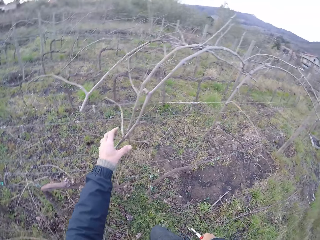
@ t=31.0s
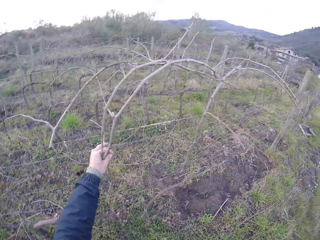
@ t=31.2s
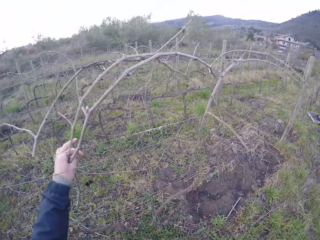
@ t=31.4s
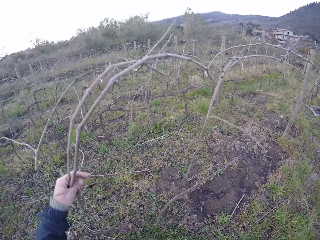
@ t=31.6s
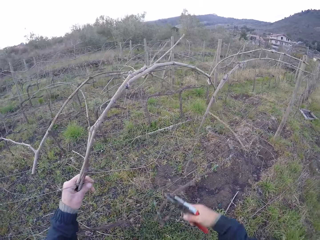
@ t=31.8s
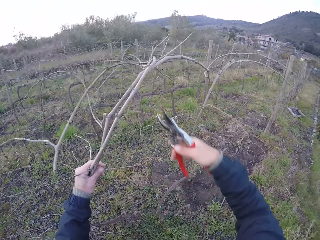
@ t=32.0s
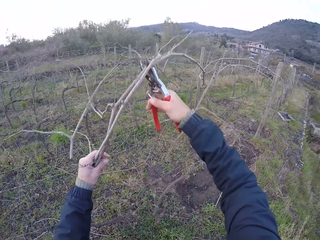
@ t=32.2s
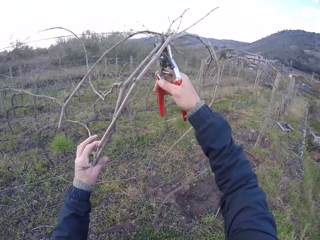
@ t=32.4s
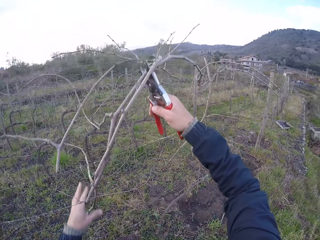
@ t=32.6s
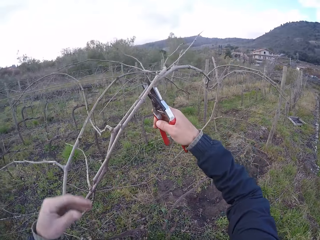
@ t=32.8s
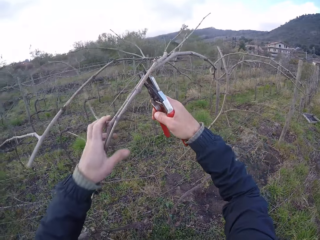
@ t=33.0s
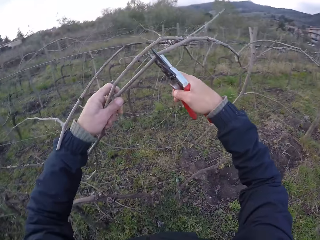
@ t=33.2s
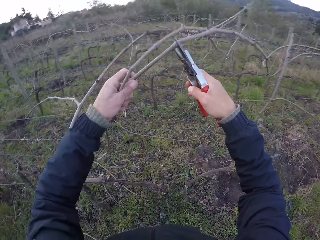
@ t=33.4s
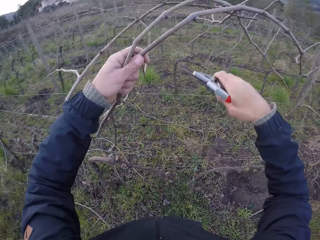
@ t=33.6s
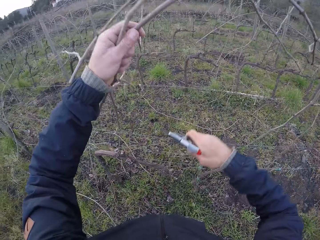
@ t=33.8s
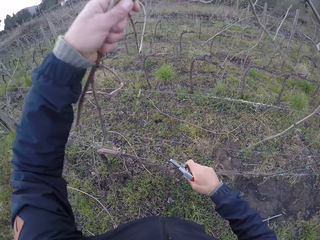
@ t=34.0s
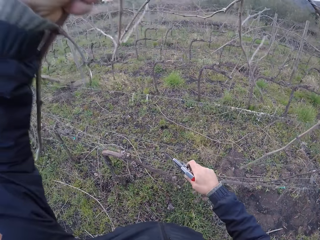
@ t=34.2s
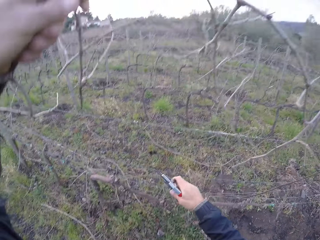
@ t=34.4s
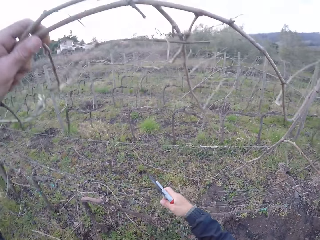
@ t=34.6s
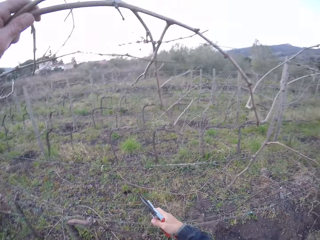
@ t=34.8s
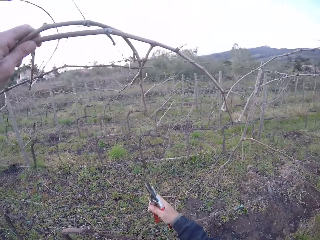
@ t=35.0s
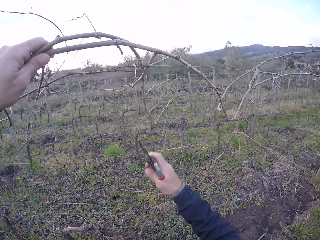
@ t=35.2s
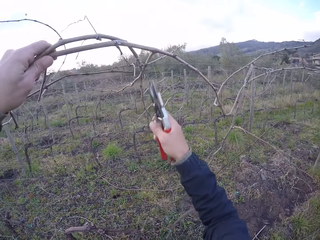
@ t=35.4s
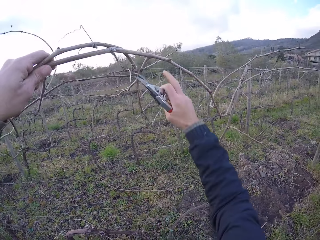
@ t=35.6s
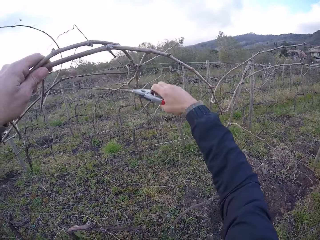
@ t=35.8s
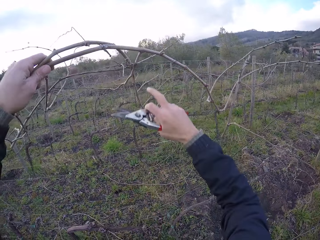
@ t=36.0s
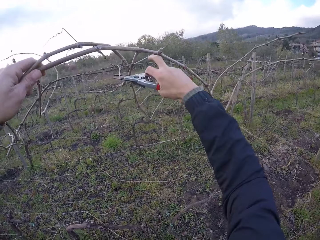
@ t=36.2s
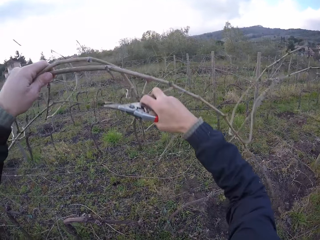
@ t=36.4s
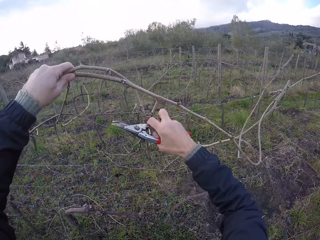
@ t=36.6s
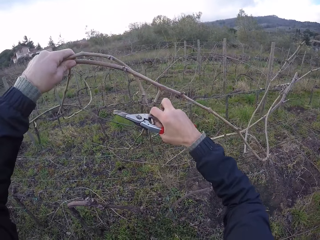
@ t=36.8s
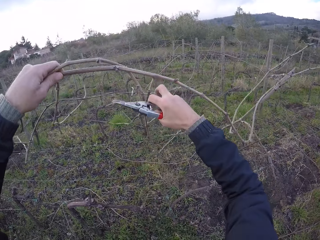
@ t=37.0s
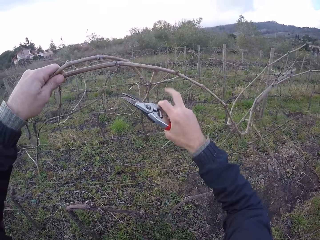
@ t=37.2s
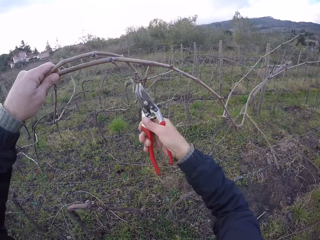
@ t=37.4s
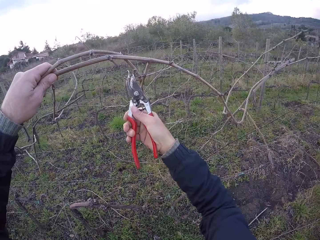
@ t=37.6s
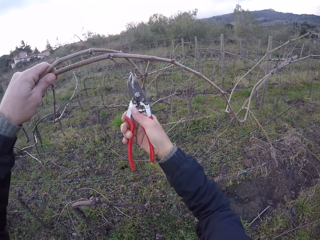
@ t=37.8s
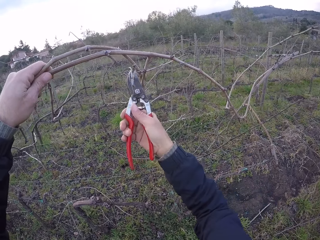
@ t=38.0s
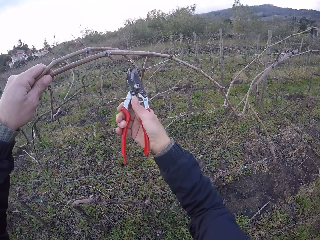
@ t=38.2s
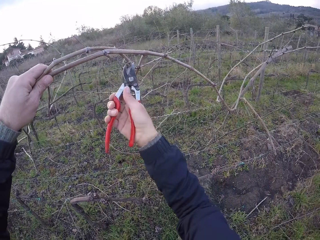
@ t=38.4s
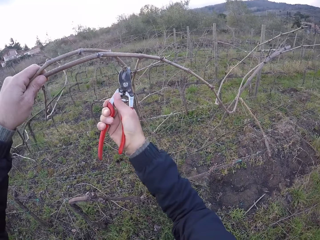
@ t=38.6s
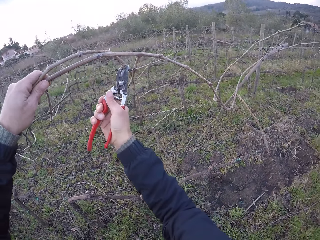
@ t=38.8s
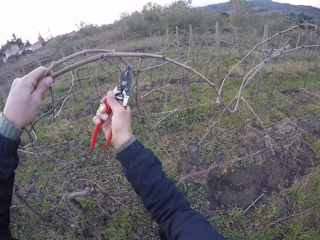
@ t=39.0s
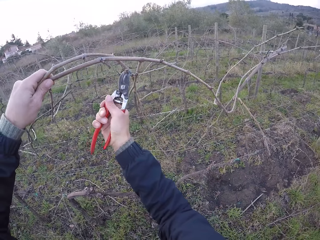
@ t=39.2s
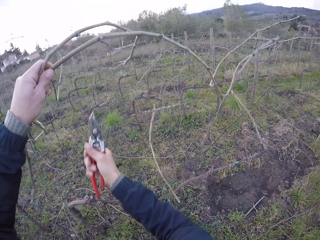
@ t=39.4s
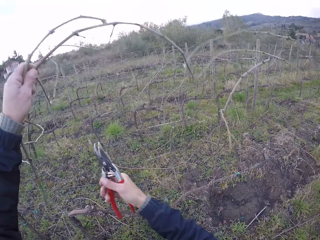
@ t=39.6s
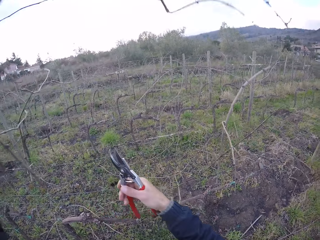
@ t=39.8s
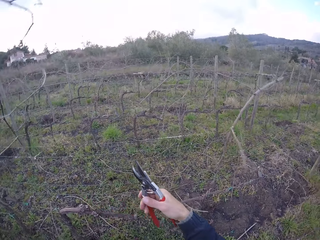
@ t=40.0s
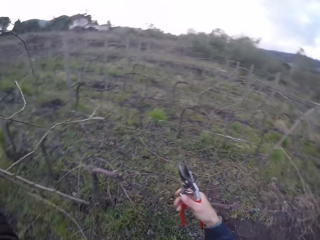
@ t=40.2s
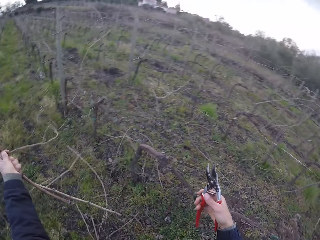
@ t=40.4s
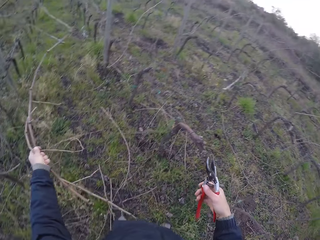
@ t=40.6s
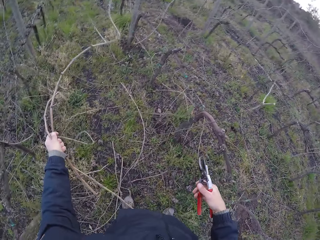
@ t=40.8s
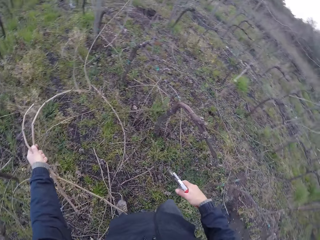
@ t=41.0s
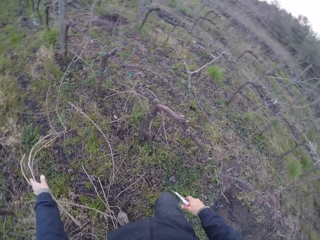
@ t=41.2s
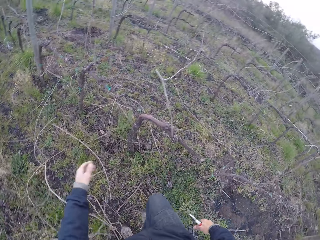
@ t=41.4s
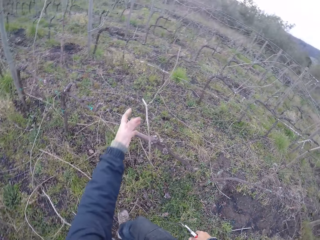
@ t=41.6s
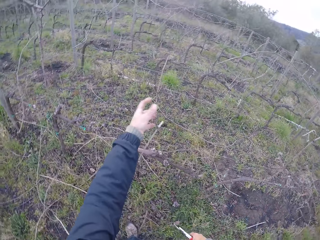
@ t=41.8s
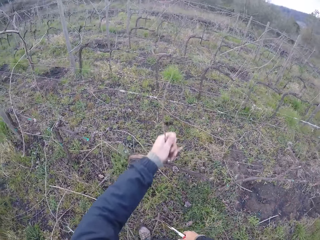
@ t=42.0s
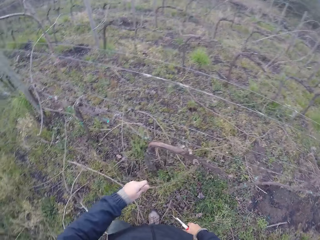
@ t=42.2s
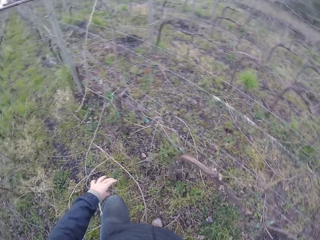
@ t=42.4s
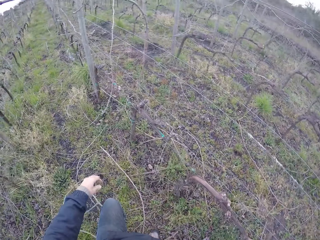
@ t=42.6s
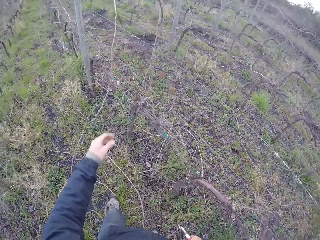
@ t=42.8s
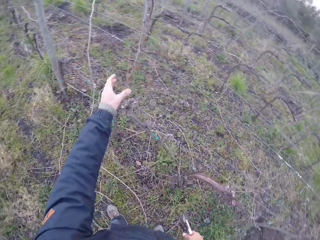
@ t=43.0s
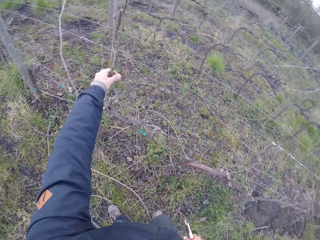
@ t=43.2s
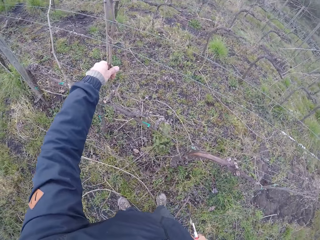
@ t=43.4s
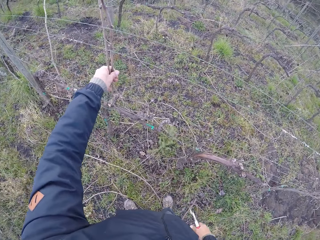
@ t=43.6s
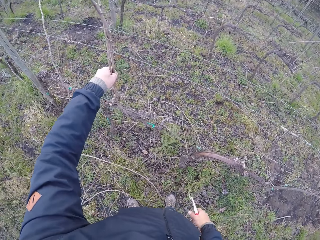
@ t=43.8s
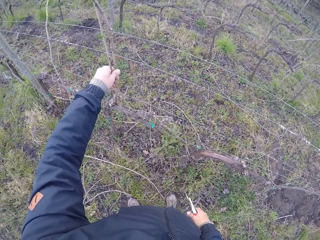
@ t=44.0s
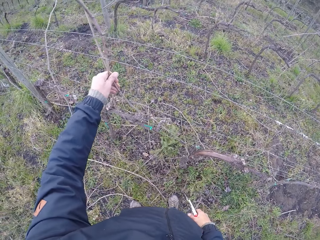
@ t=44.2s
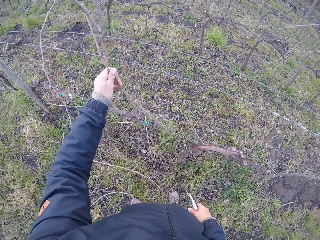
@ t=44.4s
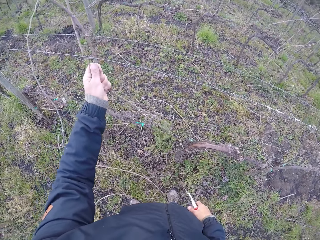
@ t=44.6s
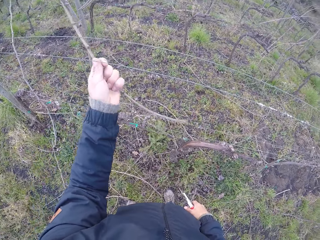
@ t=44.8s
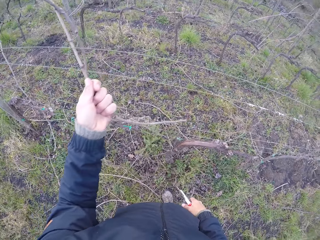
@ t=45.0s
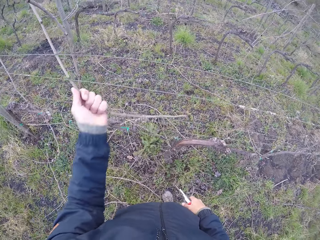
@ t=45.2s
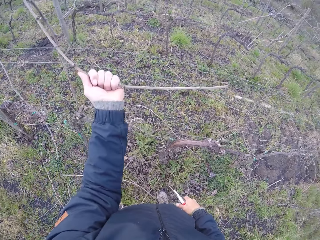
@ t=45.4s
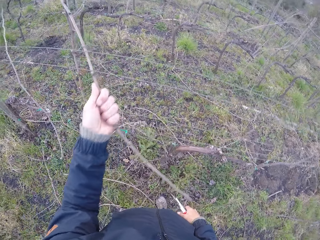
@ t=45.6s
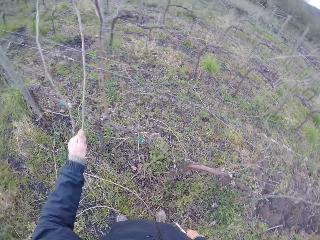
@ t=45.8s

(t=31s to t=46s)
The camera wearer holds twigs. He drags some sticks from the barbed wire with his left hand. He adjusts the sticks with the pliers in his hand. He drags some sticks from the barbed wire with his left hand. He adjusts the barbed wire with his right hand. He adjusts the barbed wire with his right hand again. He cuts the branches of the stick with the pliers in his right hand. He drops the stick in his left hand on the floor. He removes a stick from the barbed wire with his left hand. He drops the stick in his left hand on the floor. He drags some sticks from the barbed wire with his left hand.

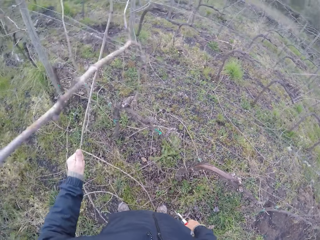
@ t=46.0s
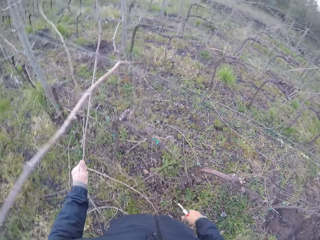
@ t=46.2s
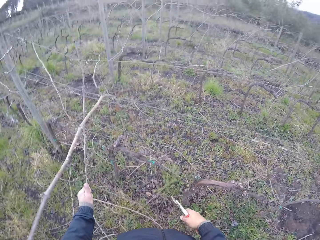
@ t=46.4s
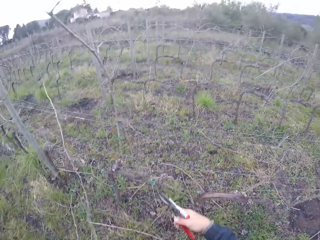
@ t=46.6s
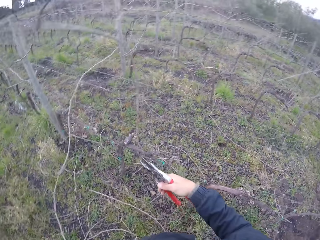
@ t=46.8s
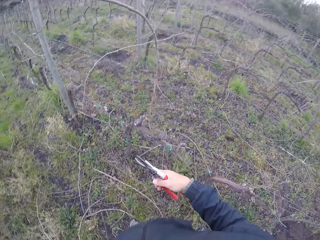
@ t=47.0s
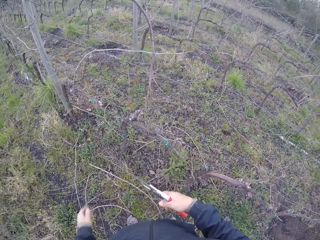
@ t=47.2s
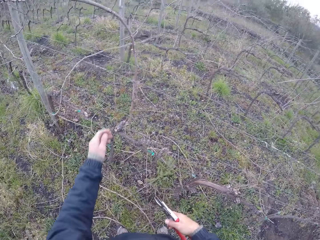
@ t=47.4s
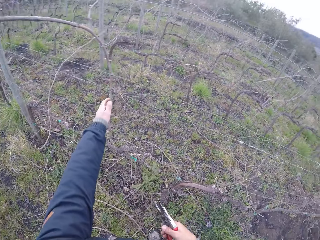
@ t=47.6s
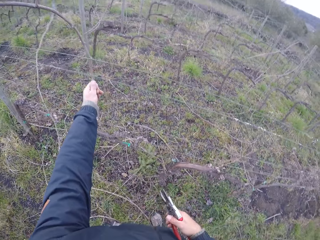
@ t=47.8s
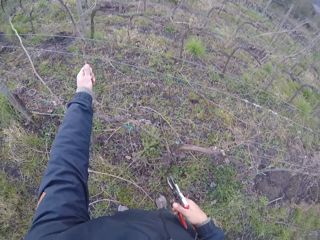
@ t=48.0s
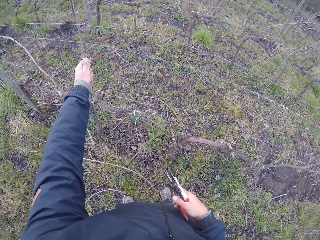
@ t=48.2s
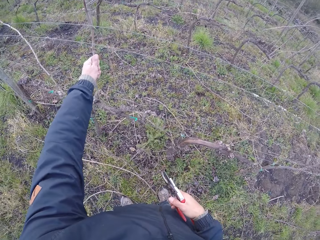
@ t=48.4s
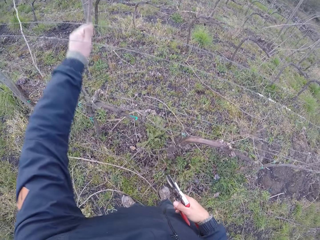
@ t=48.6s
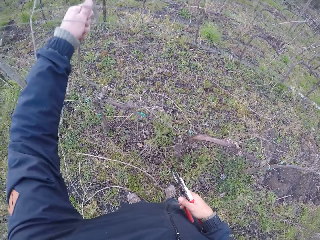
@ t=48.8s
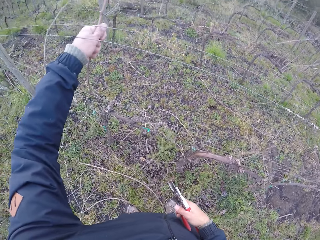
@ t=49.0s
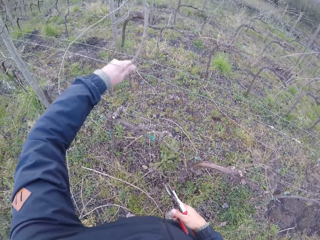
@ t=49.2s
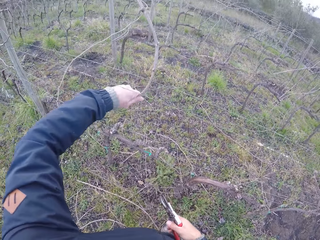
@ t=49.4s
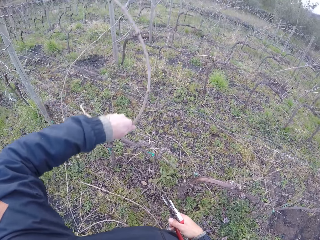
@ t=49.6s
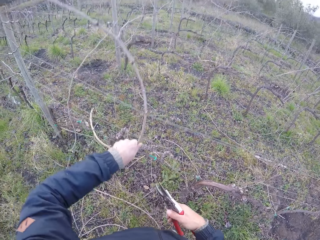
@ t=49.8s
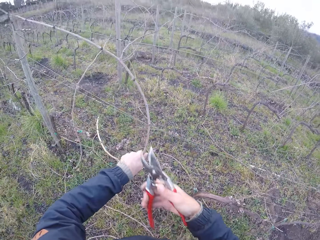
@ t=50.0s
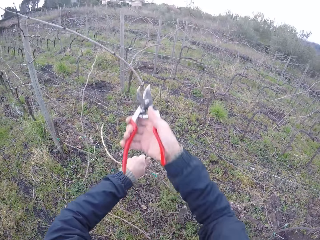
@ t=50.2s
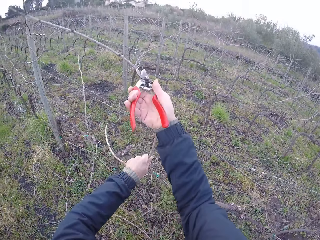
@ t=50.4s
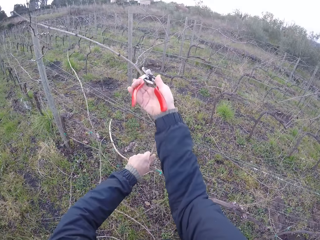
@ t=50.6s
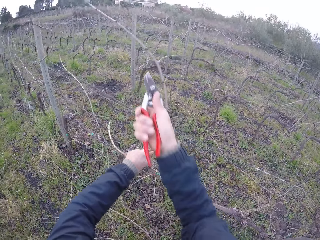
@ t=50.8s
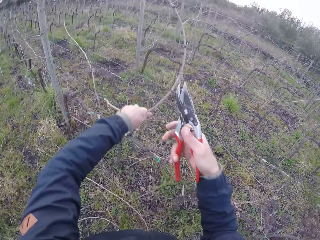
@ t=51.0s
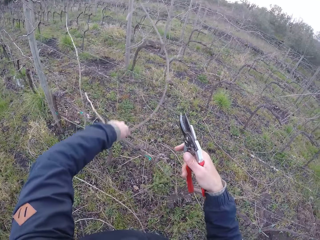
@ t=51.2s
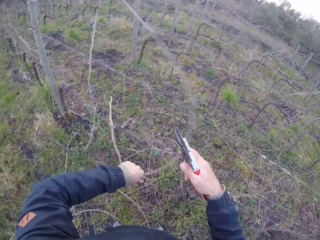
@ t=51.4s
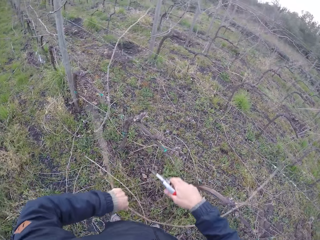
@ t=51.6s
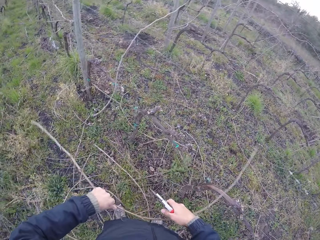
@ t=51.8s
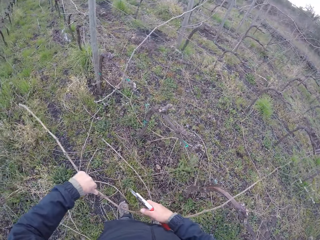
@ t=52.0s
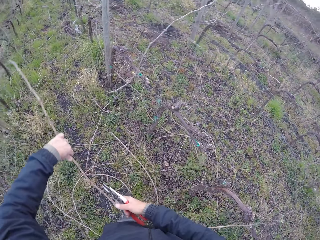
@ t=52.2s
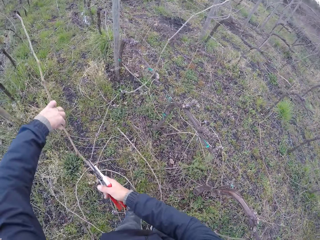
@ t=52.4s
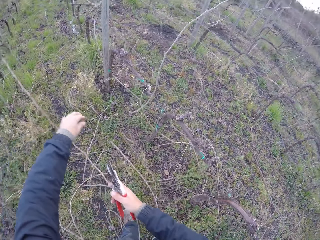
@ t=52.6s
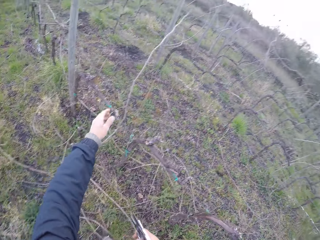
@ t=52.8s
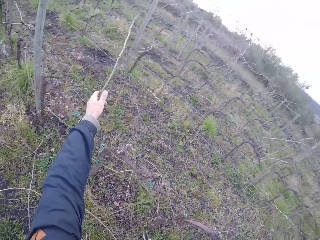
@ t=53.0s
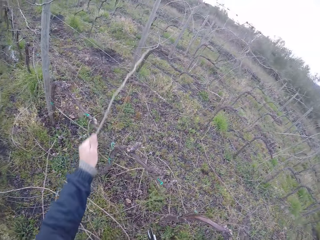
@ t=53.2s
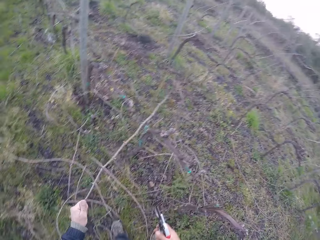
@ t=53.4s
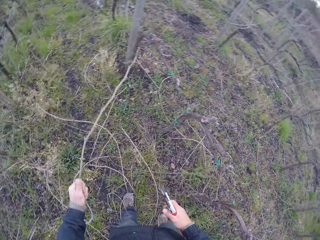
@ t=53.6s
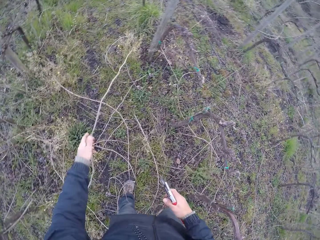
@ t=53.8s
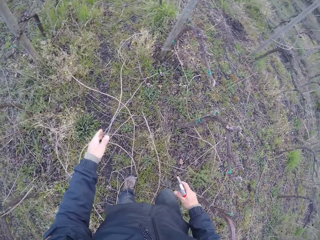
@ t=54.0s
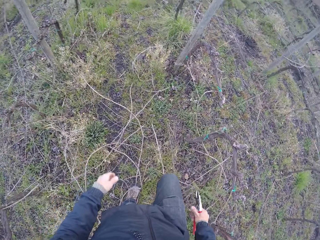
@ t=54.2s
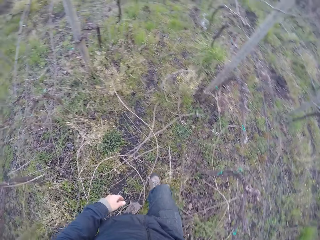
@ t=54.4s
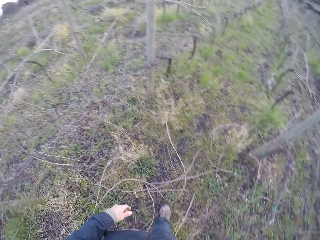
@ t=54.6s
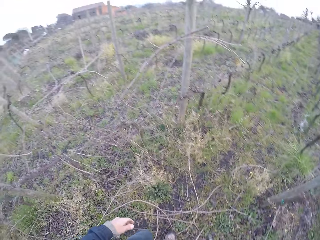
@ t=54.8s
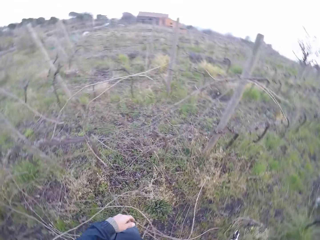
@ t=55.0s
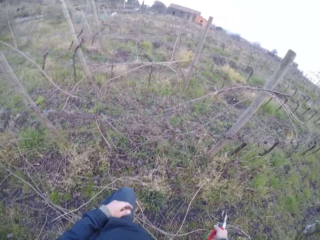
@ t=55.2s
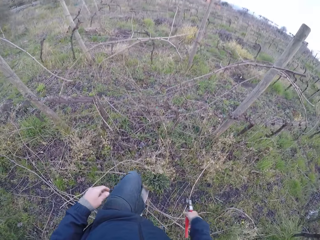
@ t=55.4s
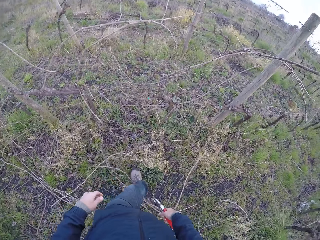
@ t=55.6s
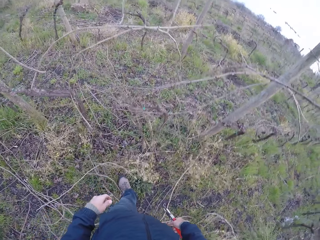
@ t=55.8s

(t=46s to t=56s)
The camera wearer cuts the branches of the stick with the pliers in his right hand. He drops the stick in his left hand on the floor. He drags a stick from the barbed wire with his left hand. He drops the stick in his left hand on the floor. He walks.
